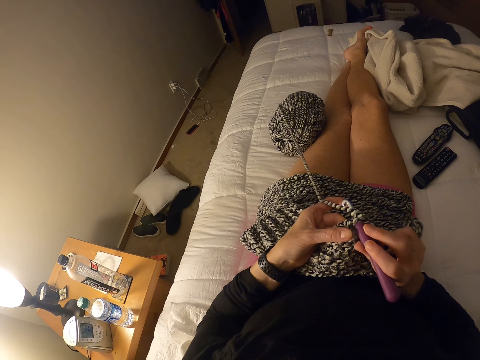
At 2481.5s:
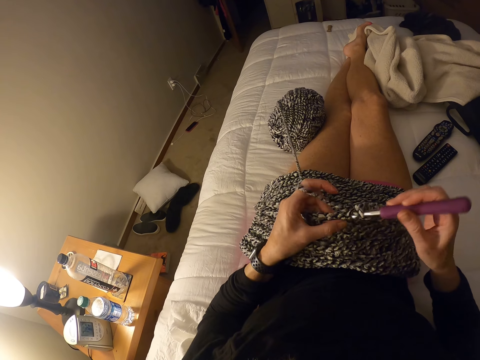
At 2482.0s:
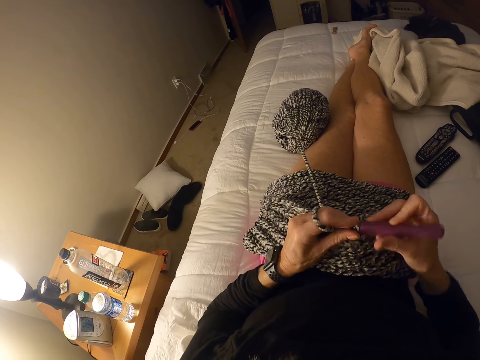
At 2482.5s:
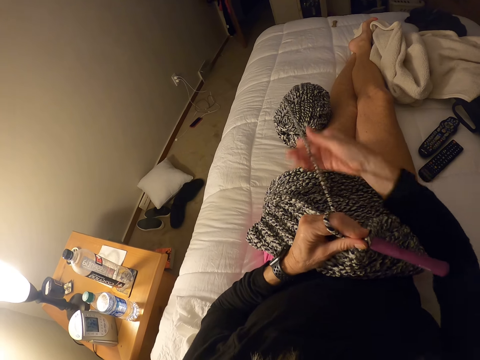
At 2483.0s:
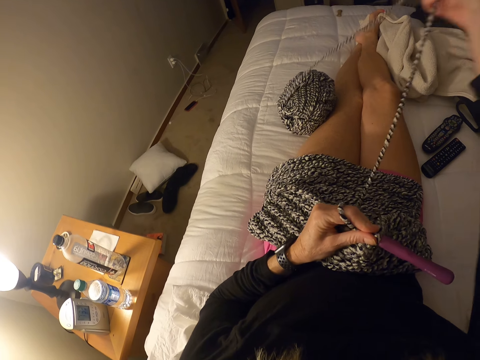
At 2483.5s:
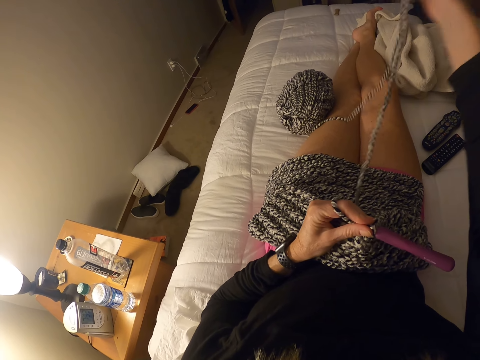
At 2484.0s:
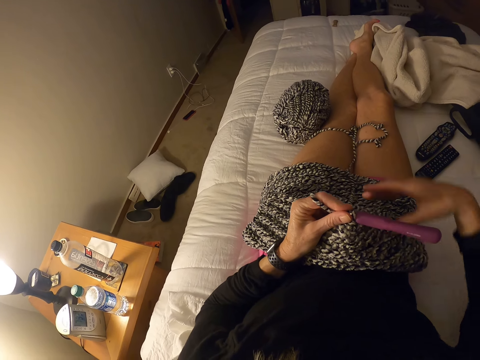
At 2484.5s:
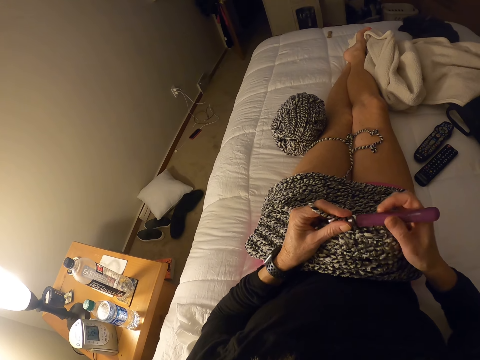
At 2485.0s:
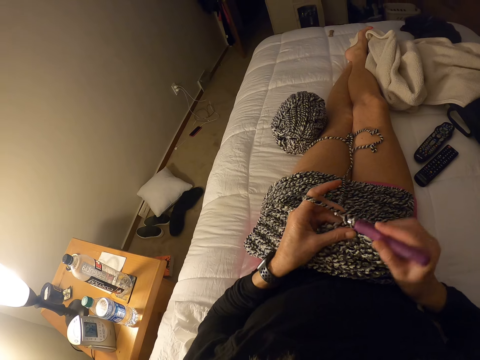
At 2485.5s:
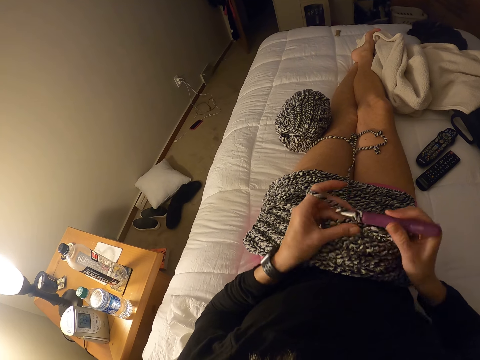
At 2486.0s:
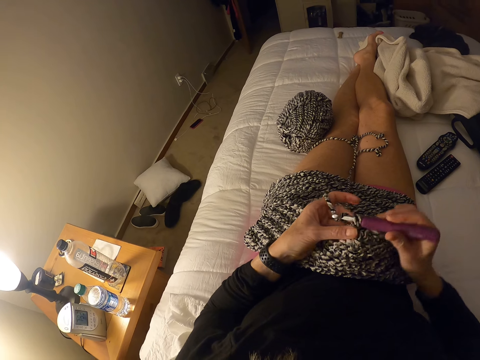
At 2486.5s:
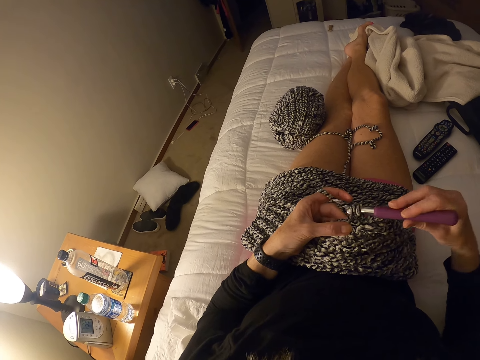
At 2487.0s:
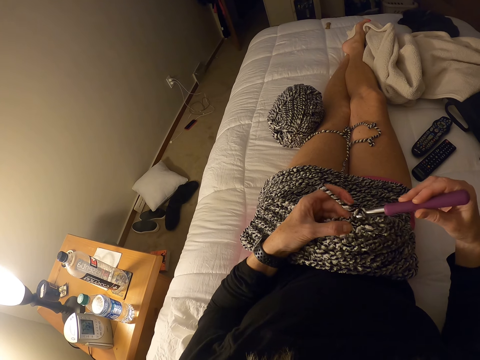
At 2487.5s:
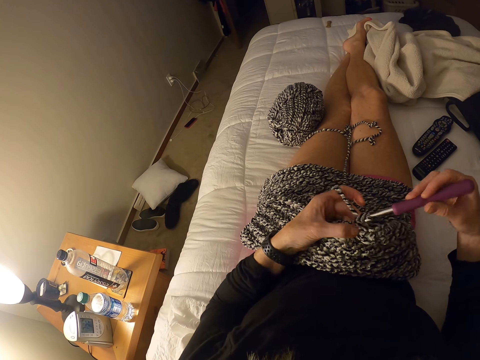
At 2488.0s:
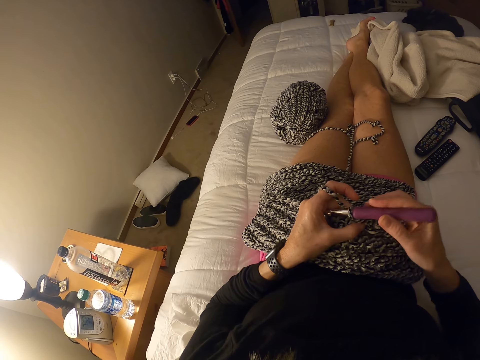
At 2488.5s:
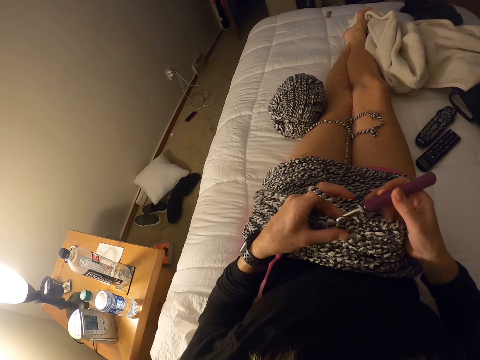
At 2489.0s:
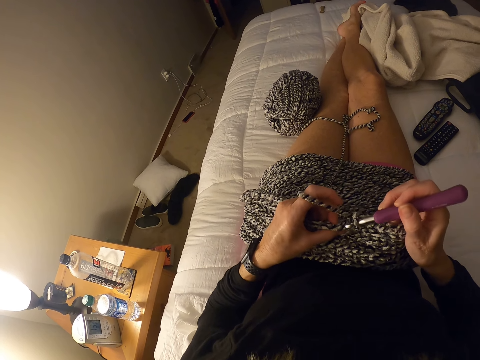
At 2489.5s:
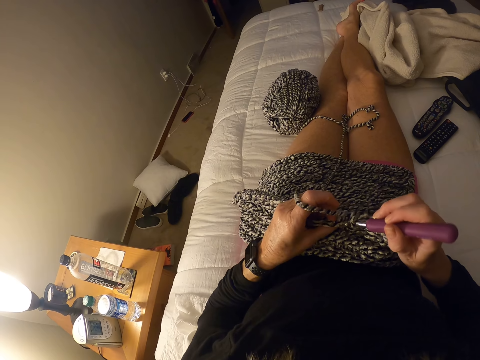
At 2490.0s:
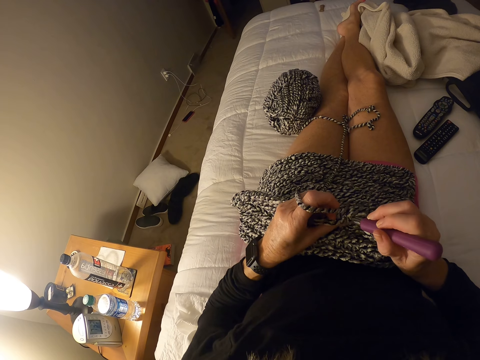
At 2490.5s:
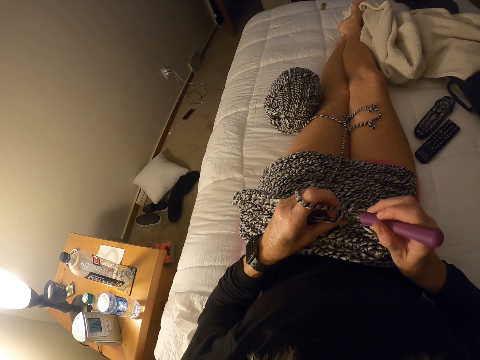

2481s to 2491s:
The camera wearer pulls the yarn. They crochet the garment with the hook and the yarn.

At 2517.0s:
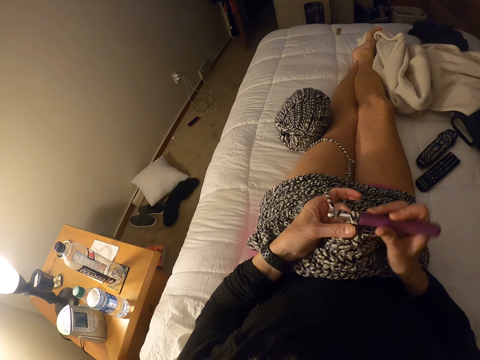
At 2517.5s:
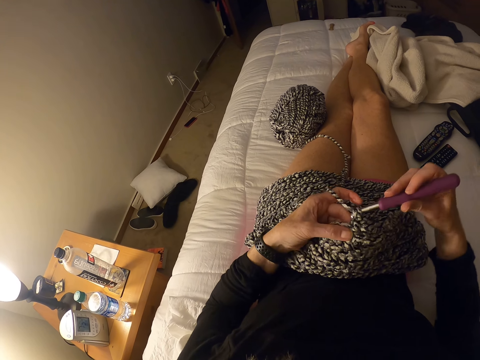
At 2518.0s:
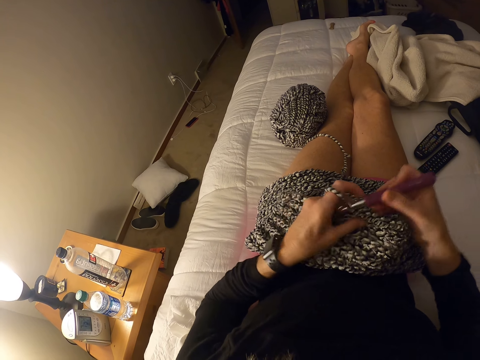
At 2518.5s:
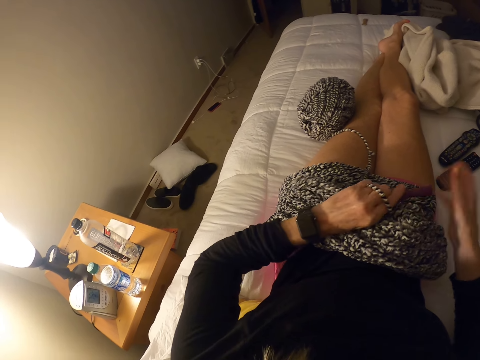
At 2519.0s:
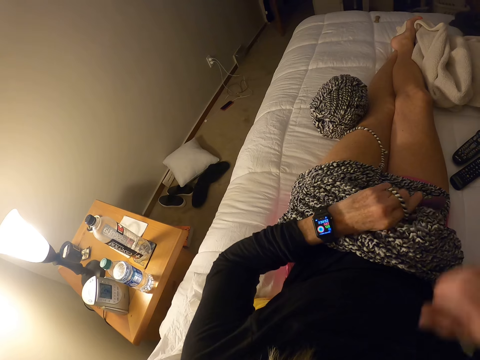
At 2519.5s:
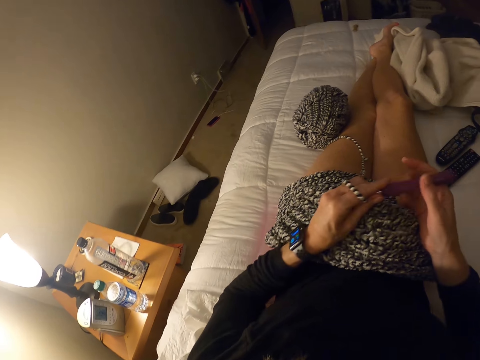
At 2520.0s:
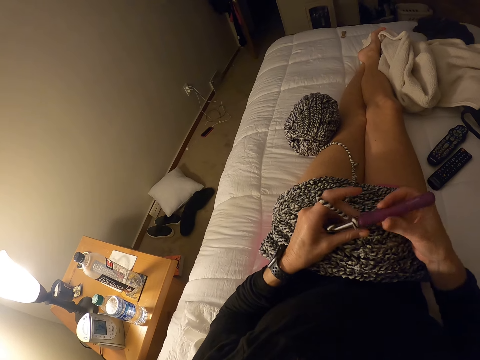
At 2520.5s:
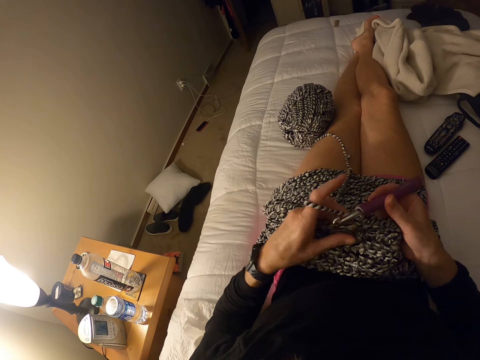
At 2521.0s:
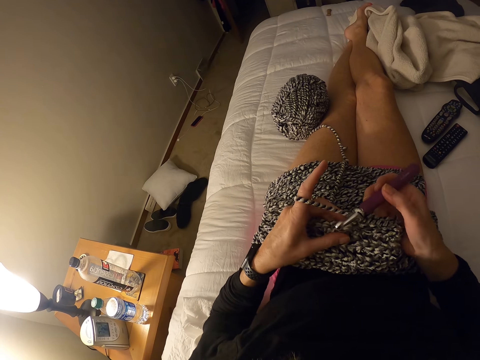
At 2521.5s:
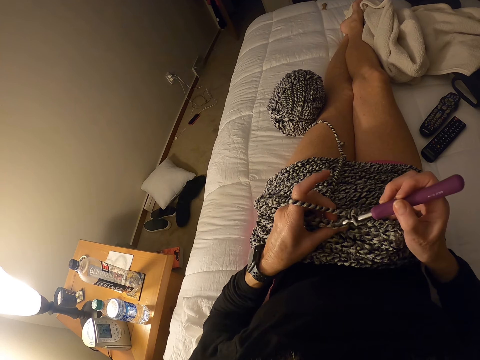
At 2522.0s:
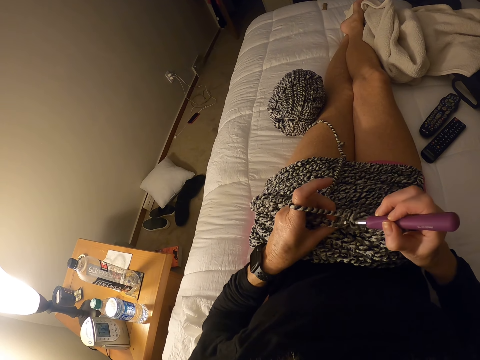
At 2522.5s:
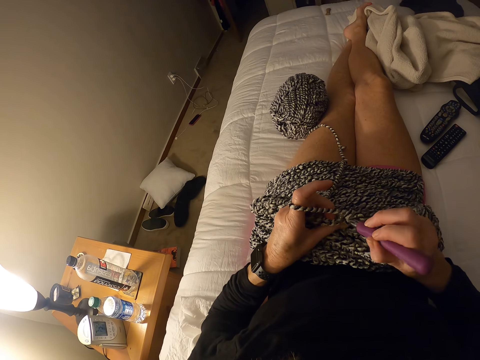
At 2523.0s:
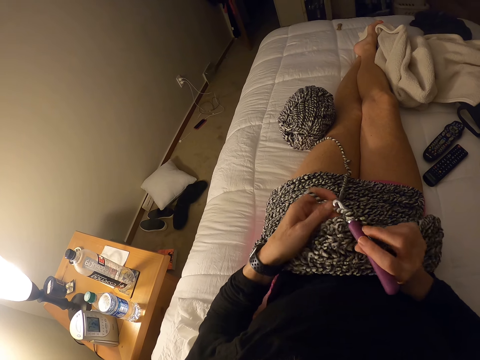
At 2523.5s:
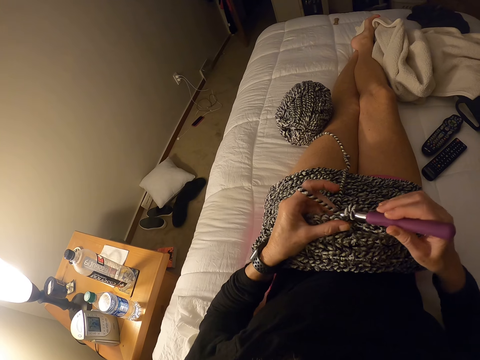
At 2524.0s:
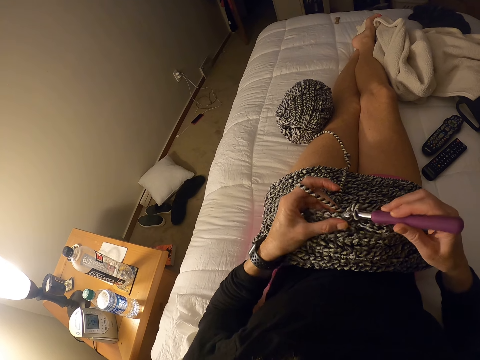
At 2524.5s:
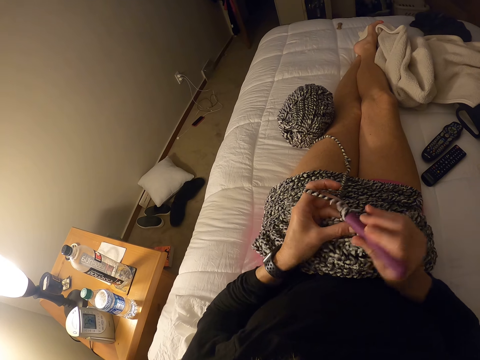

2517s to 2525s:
The camera wearer looks at the watch. They crochet the garment with the hook and the yarn.

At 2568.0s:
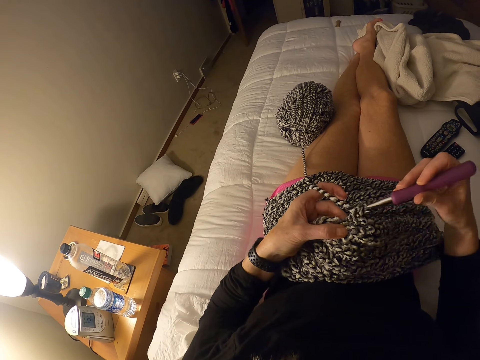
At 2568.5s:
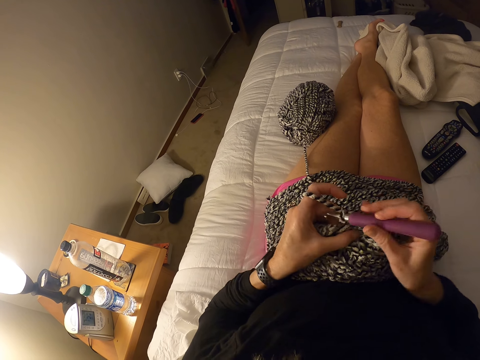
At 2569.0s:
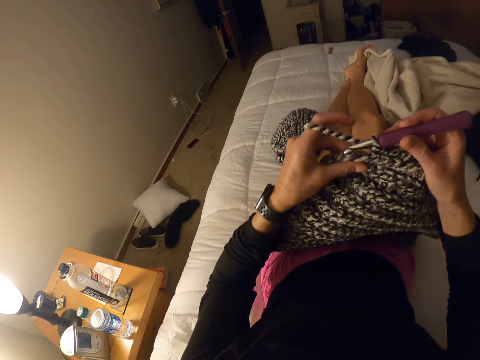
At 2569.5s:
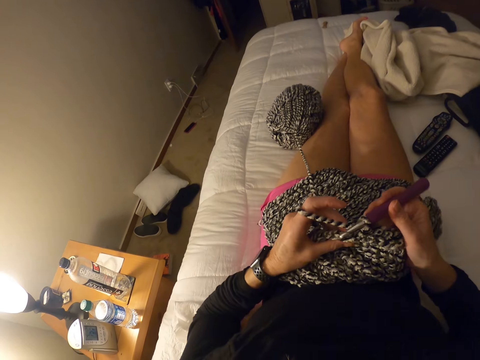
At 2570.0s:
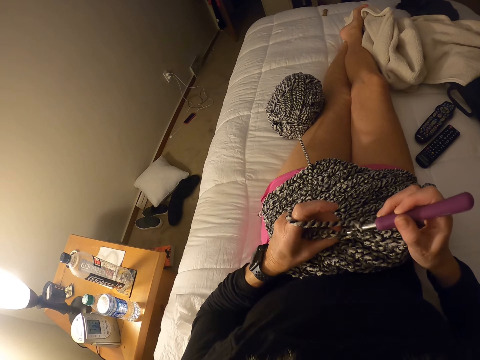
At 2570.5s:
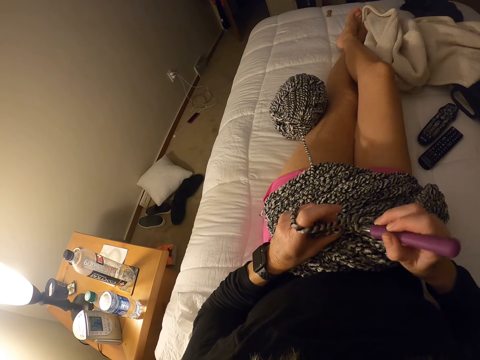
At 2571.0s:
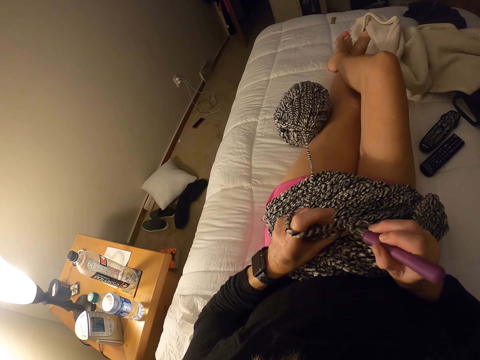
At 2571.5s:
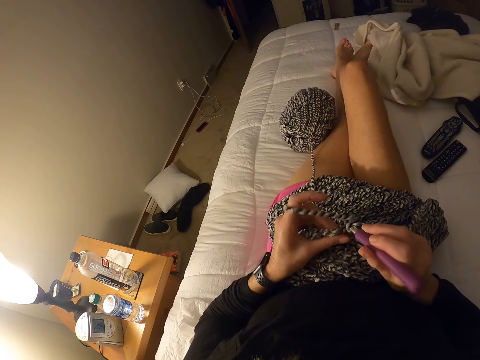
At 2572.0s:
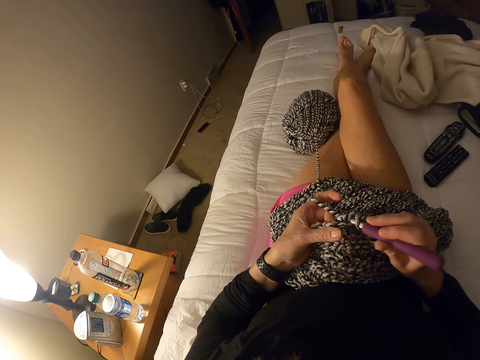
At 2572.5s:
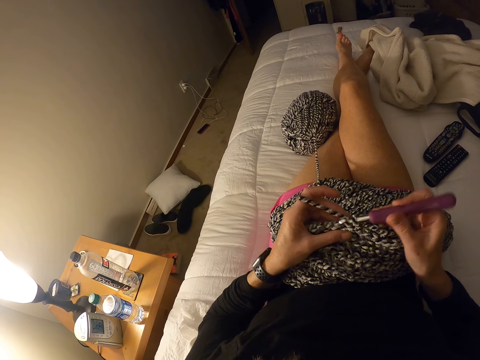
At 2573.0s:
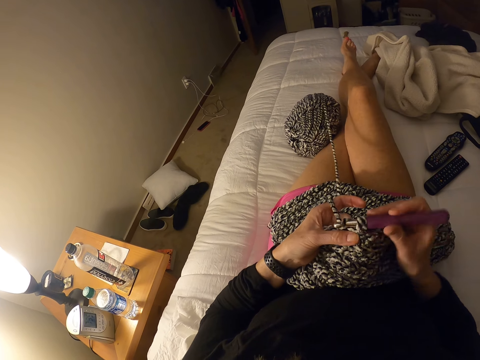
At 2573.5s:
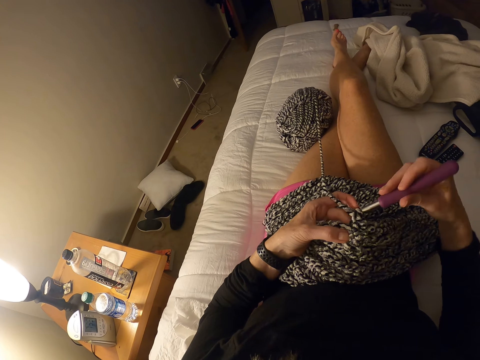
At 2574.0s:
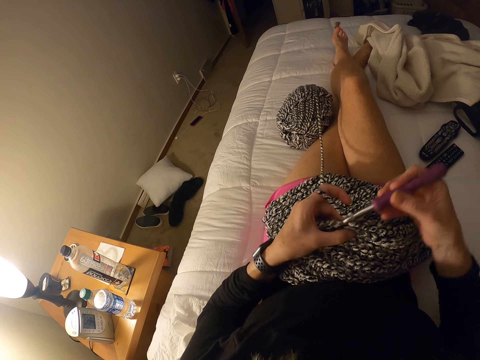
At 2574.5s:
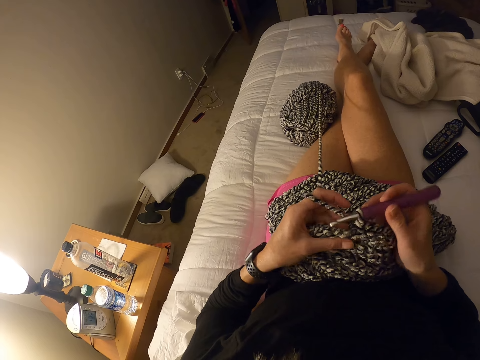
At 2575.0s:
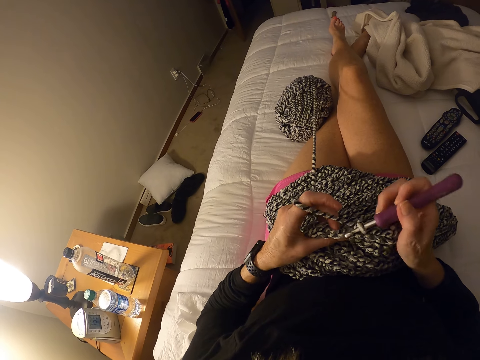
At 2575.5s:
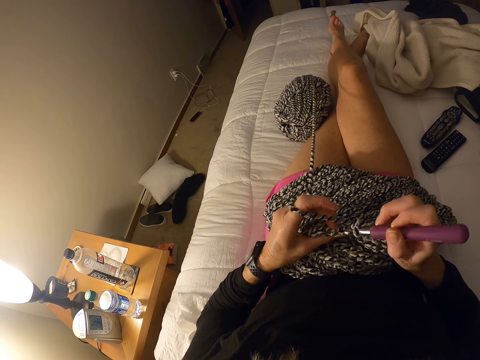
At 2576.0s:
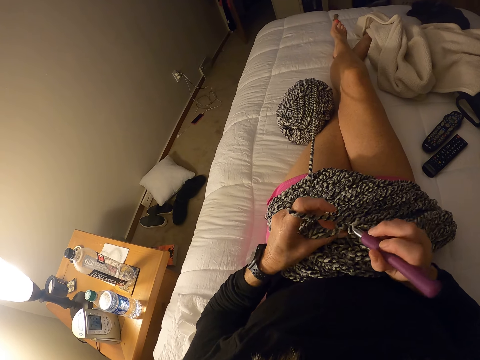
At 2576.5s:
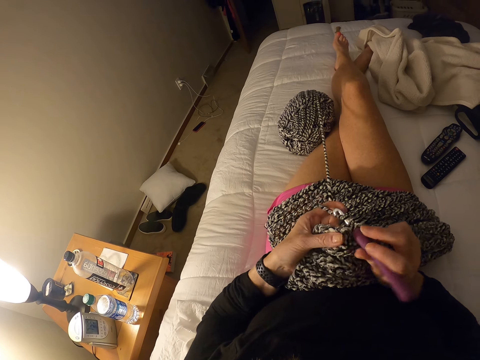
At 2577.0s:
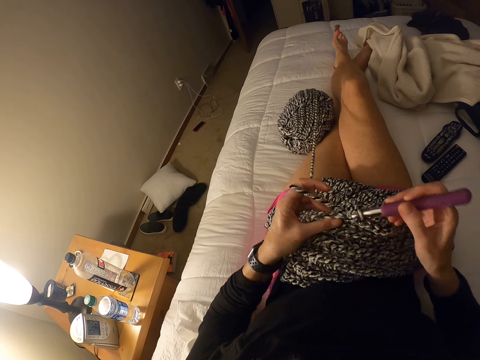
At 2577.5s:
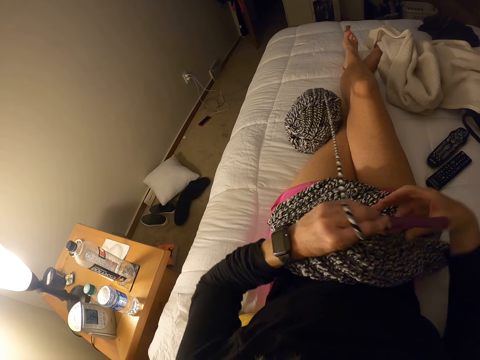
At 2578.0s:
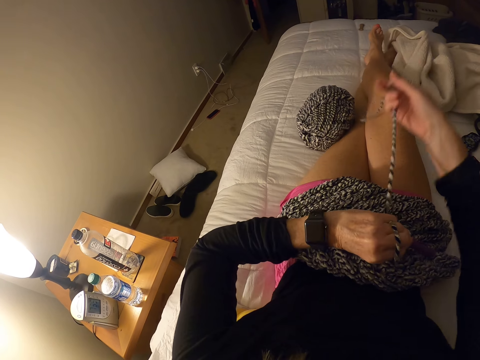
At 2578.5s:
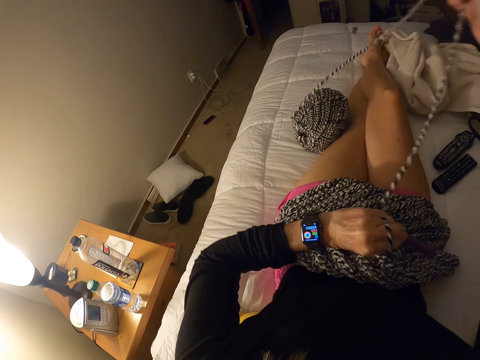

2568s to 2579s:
The camera wearer raises the yarn. They move the right leg. They pull the yarn and look at the watch.
